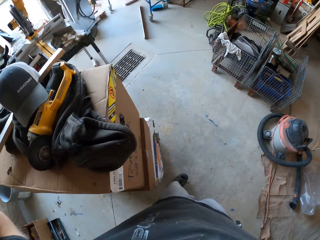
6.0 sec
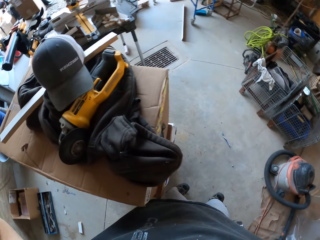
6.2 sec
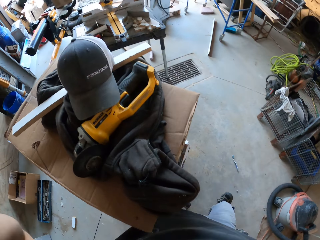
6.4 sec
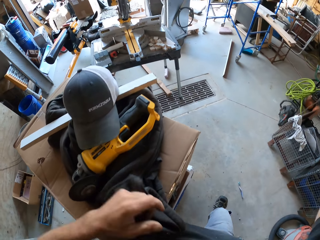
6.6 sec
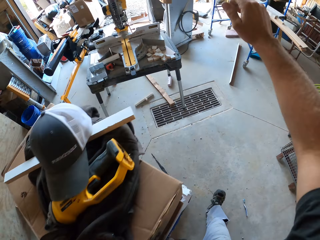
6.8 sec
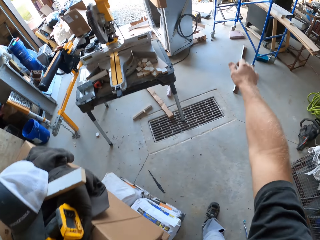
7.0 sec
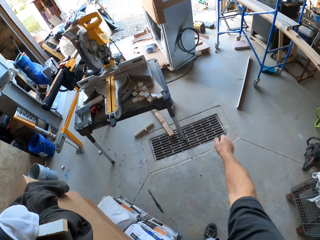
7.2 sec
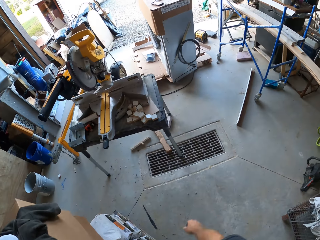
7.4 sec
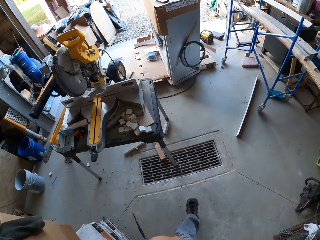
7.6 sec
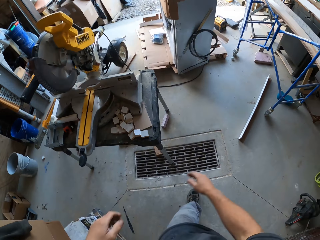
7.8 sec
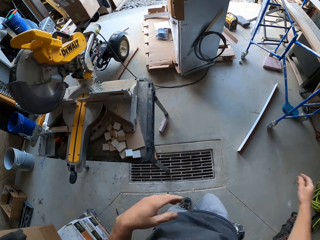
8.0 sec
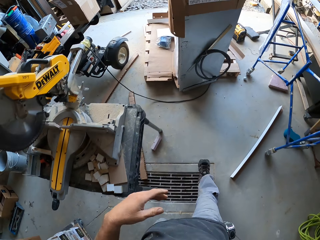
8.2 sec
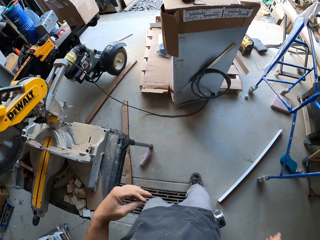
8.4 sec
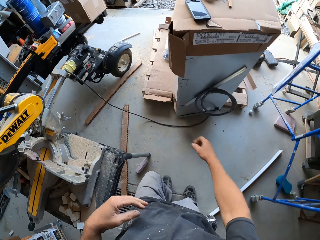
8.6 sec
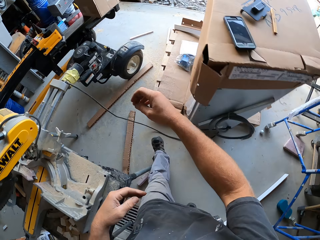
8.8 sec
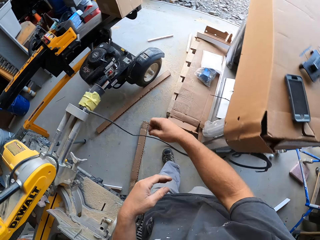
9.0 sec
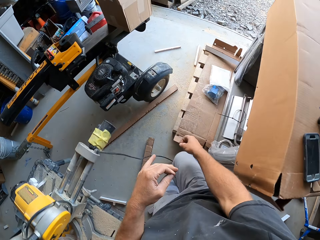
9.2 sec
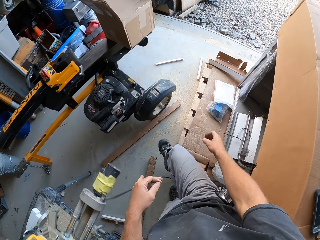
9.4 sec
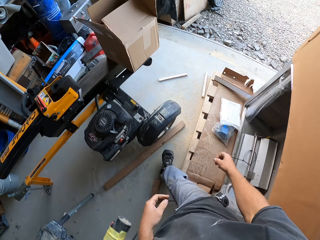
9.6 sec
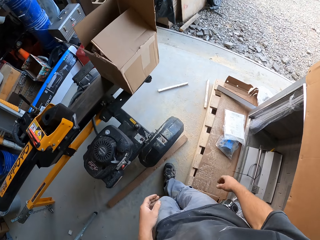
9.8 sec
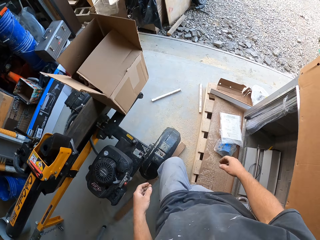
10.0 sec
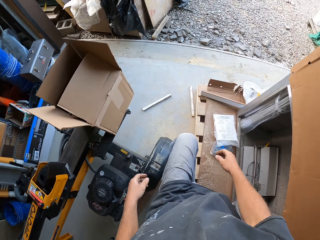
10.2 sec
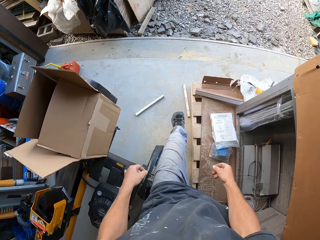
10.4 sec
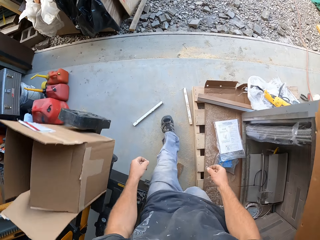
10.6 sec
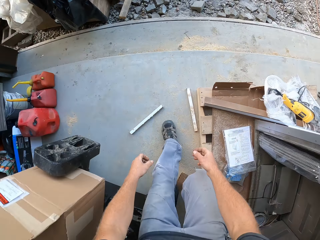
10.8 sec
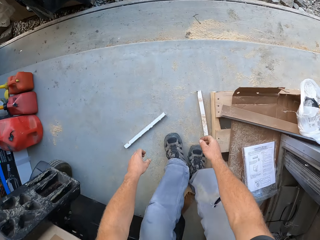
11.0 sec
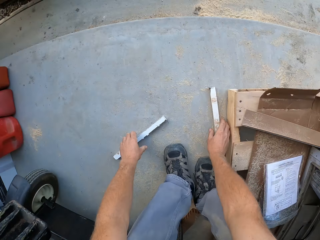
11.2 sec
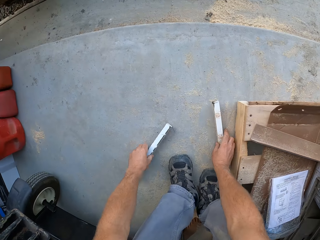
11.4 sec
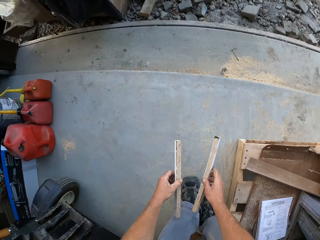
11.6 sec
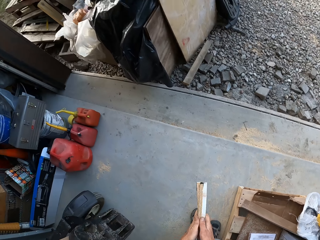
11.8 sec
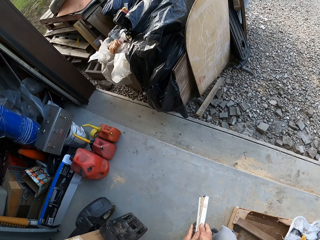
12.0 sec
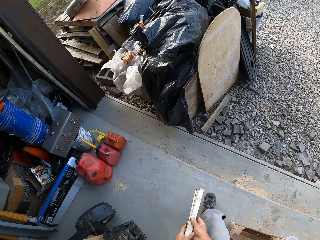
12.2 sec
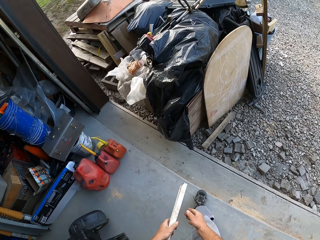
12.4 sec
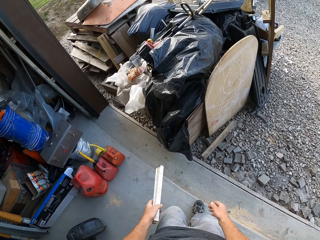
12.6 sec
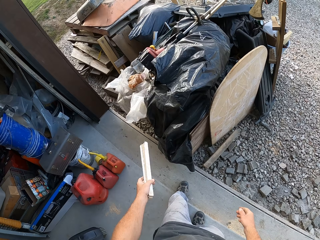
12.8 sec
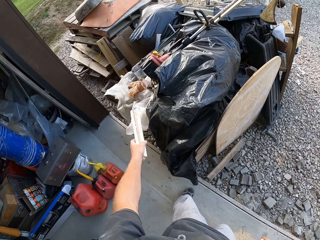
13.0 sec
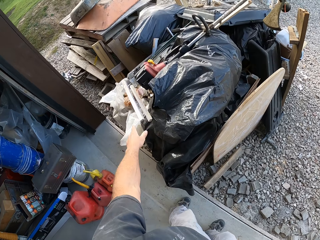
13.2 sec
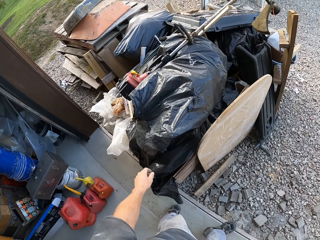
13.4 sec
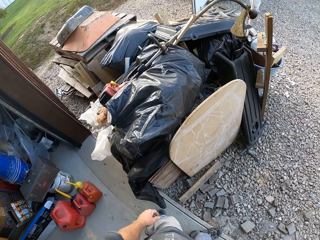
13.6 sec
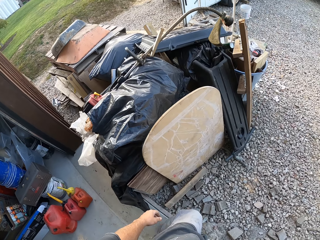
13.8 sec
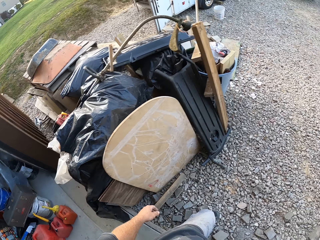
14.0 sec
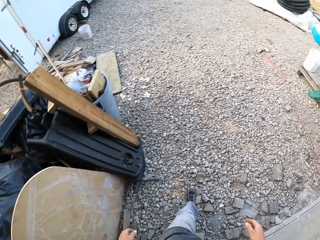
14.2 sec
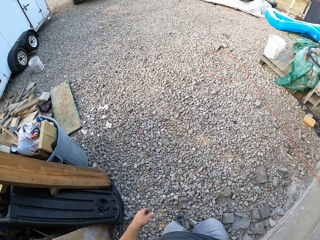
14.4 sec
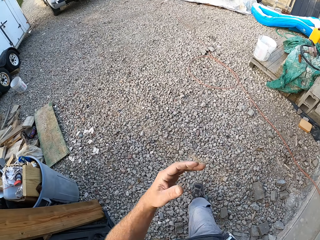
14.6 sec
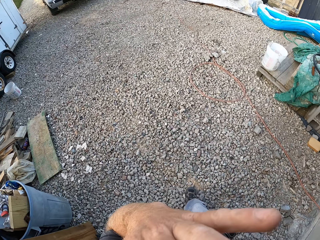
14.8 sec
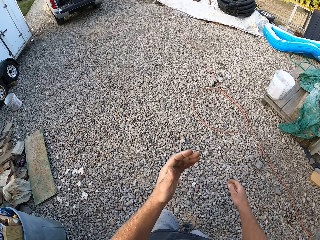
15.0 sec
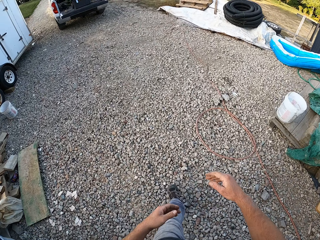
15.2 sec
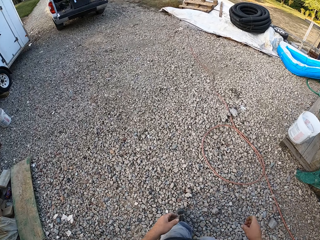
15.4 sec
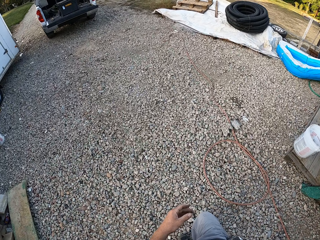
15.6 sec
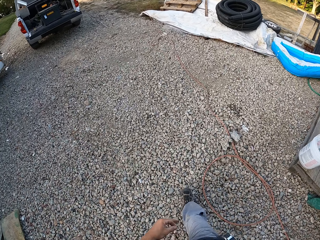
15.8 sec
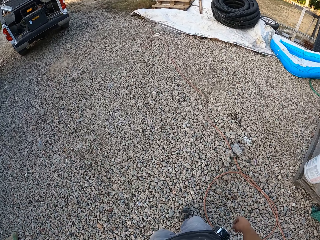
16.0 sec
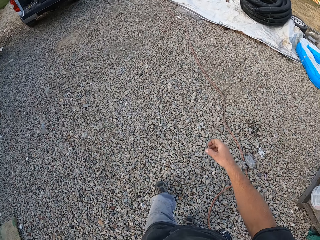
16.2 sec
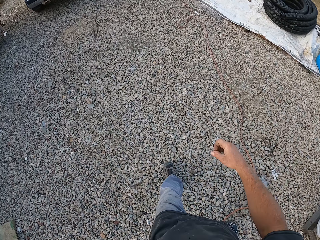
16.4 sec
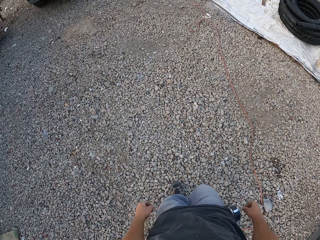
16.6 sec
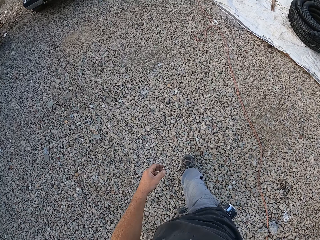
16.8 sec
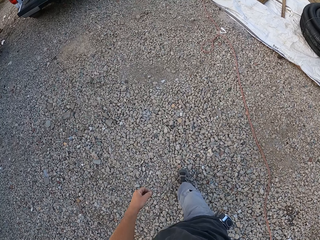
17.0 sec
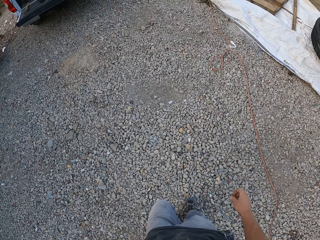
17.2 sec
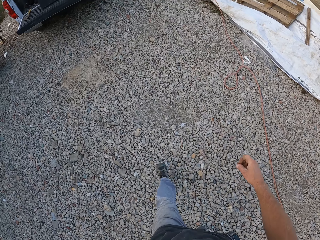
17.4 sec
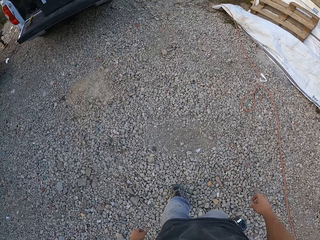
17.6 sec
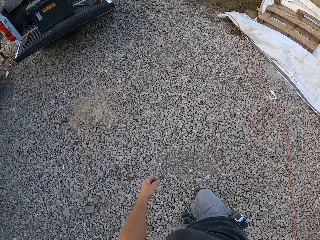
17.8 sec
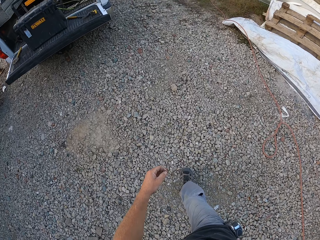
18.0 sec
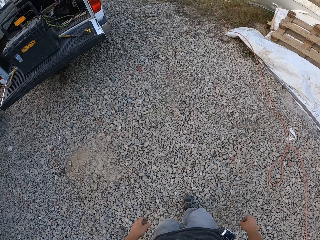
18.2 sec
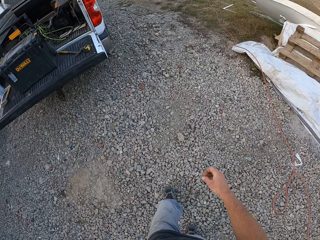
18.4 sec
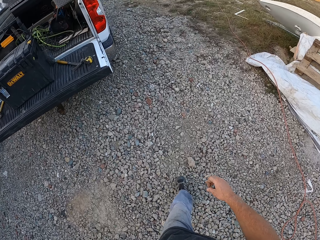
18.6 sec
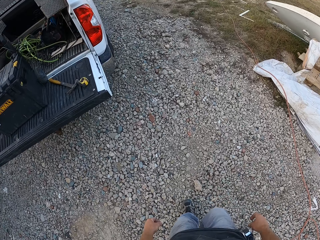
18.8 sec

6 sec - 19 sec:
The camera wearer walks inside the workshop. They pick the woods on the floor, carry the woods, and throw the woods on the wood debris. They walk to the garden.

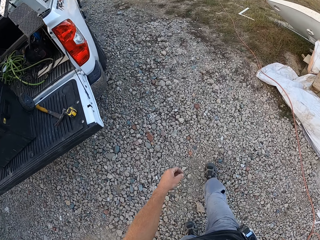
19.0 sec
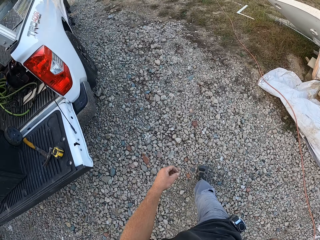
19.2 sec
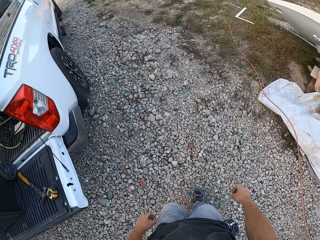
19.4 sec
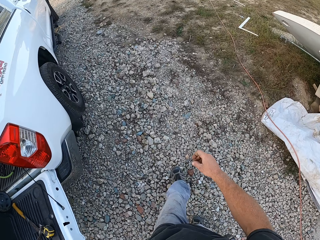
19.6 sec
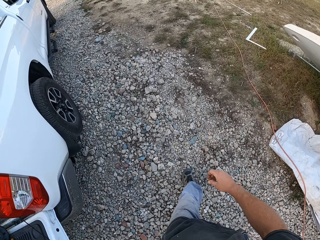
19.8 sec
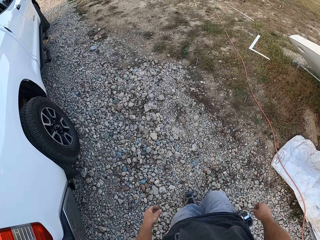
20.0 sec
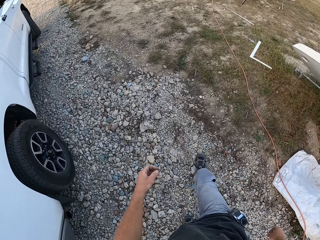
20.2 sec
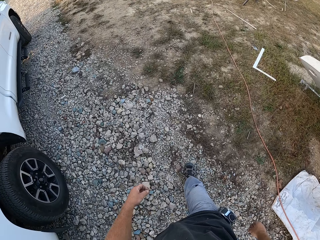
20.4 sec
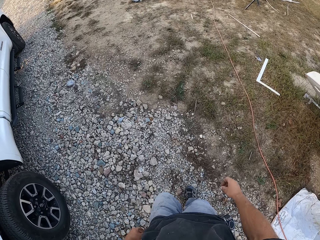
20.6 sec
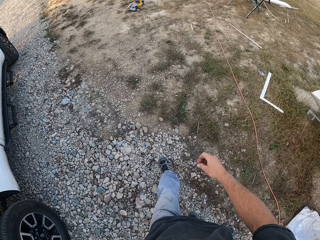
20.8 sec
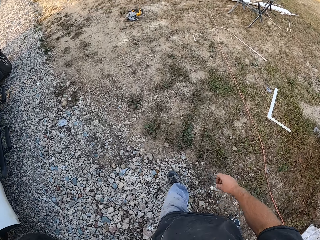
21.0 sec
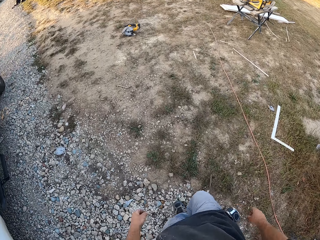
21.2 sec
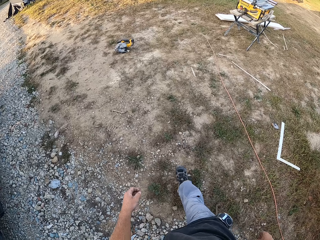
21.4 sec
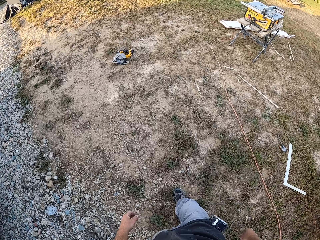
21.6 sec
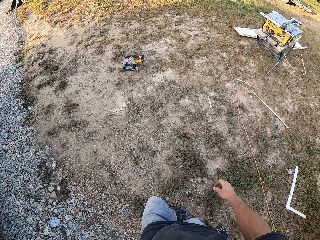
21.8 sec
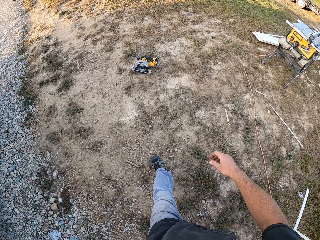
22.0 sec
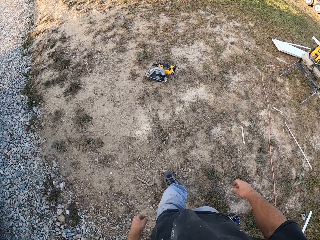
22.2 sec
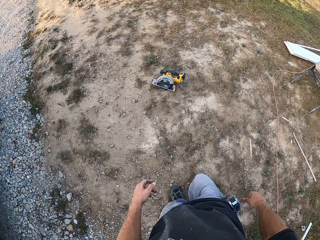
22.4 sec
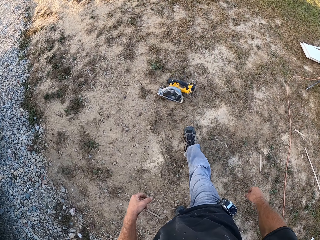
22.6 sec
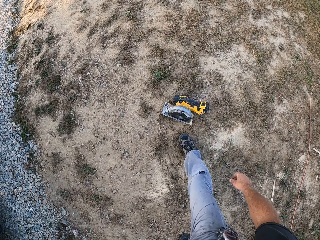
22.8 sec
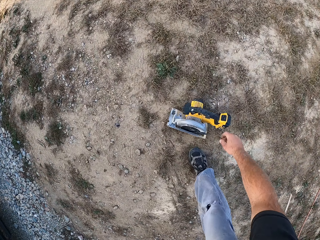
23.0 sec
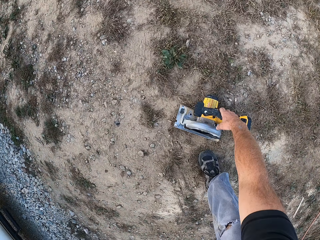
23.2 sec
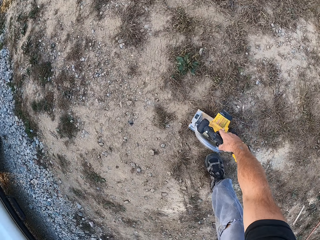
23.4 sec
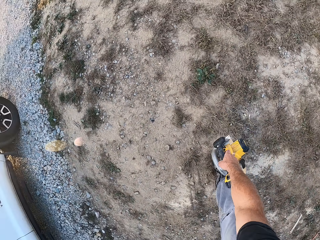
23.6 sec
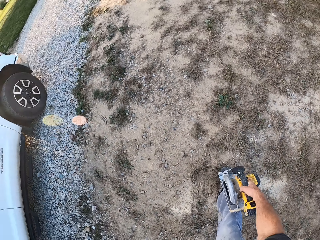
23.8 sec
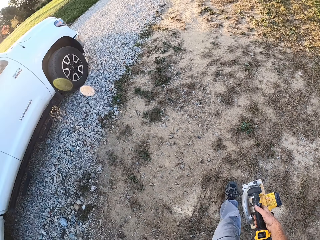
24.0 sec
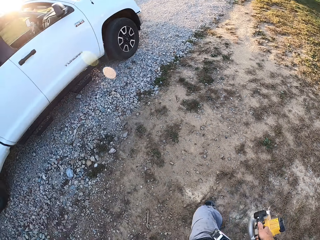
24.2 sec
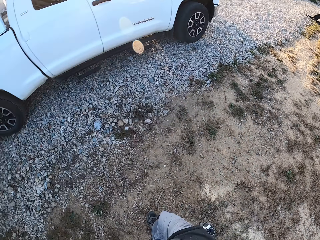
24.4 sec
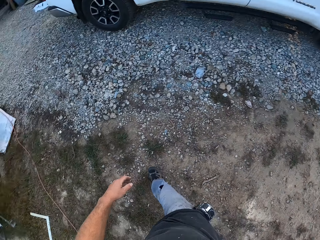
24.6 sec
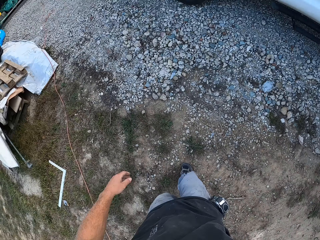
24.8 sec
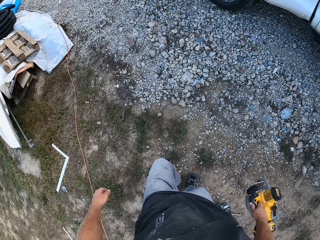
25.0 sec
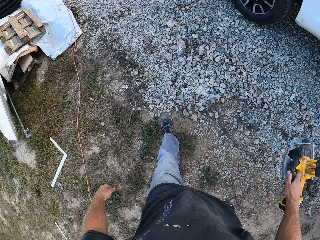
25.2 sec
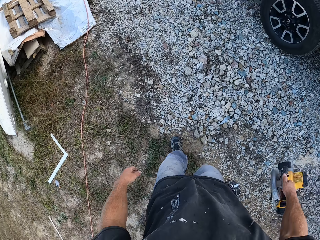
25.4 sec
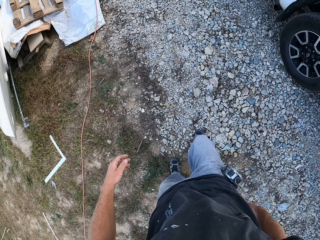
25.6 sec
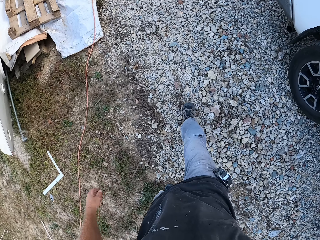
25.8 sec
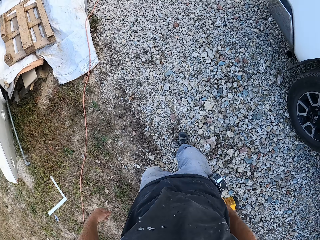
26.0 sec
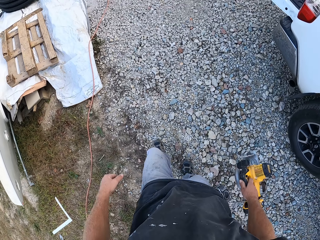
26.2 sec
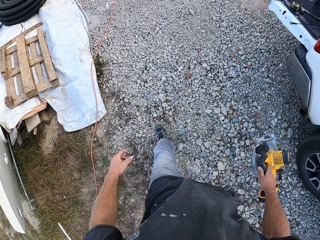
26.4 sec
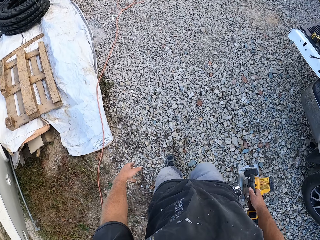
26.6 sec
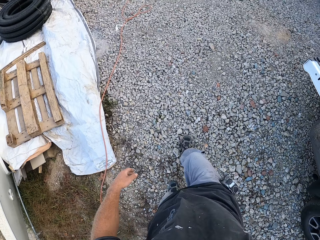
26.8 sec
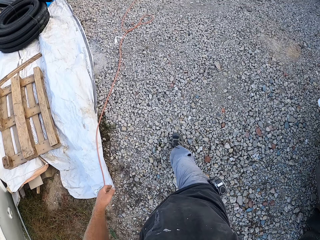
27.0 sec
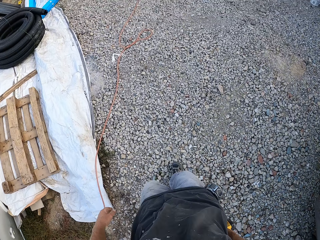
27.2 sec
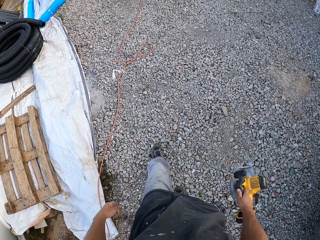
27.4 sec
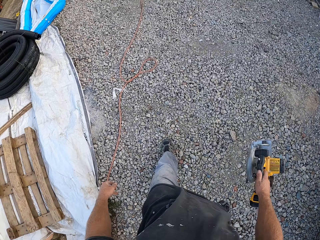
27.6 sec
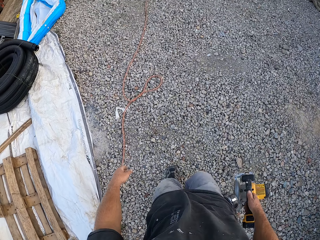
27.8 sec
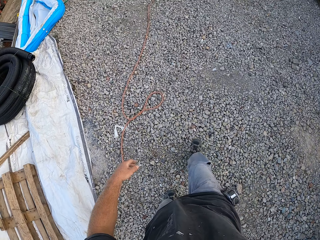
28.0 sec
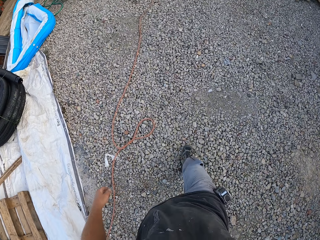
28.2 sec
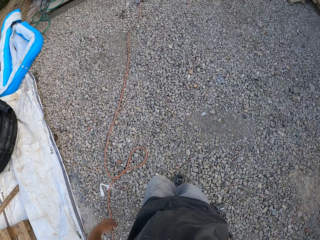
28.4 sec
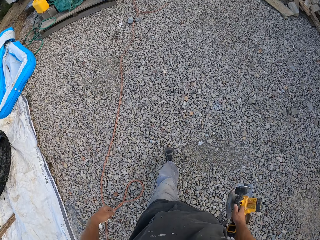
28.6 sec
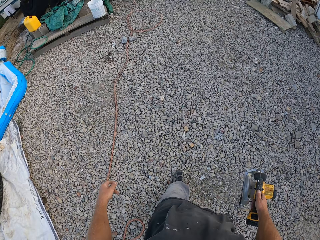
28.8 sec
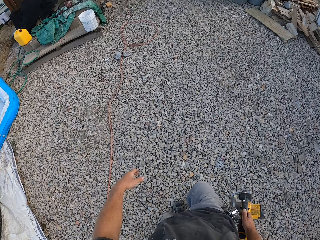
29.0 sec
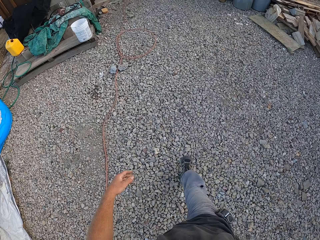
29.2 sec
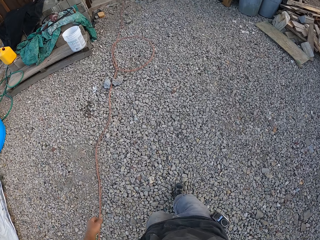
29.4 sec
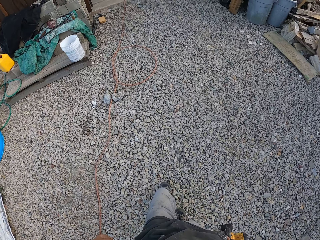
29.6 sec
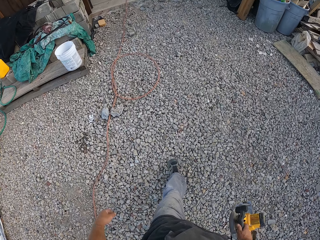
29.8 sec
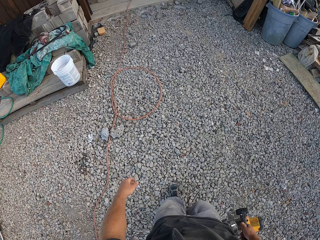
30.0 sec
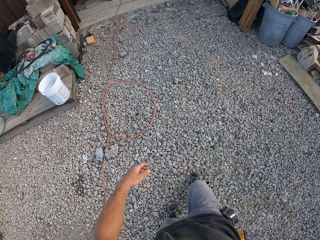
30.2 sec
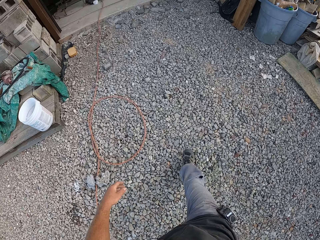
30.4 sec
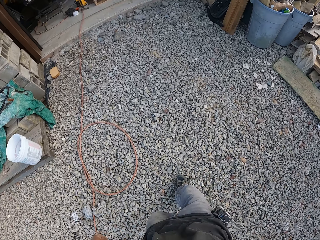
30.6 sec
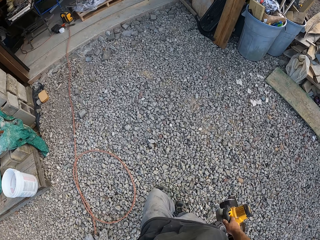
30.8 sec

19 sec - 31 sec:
The camera wearer picks a wood cutter in the garden and carries the cutter back to the workshop. They walk around.
